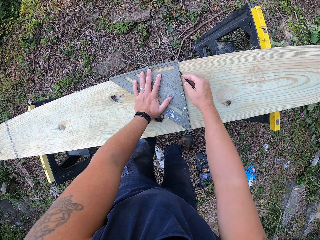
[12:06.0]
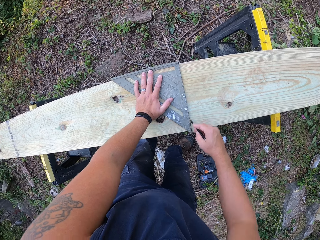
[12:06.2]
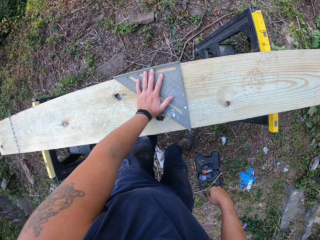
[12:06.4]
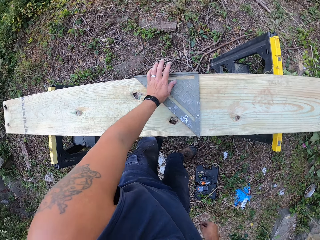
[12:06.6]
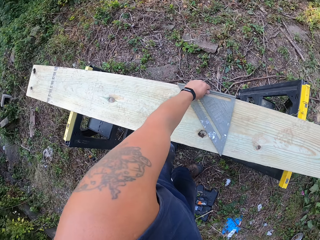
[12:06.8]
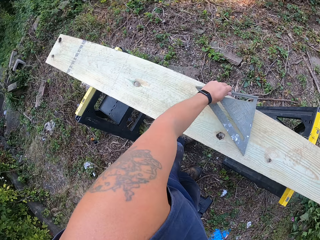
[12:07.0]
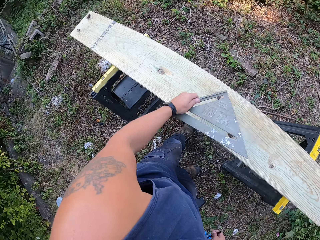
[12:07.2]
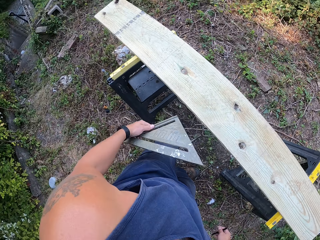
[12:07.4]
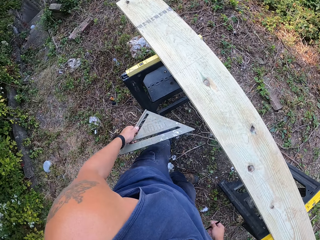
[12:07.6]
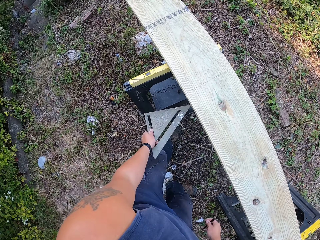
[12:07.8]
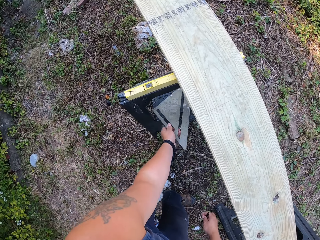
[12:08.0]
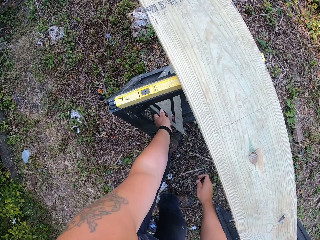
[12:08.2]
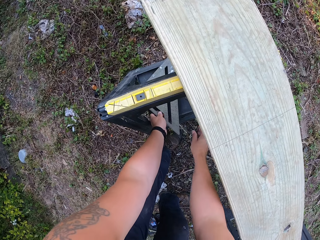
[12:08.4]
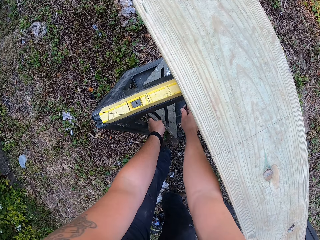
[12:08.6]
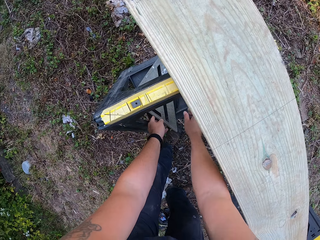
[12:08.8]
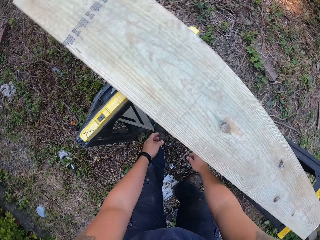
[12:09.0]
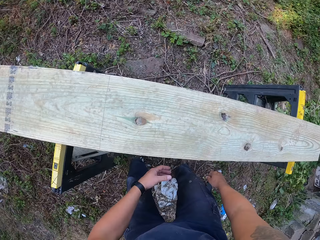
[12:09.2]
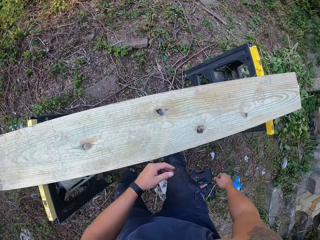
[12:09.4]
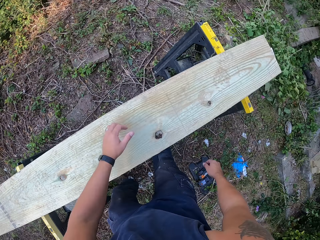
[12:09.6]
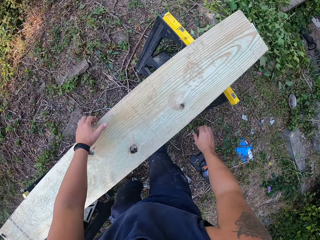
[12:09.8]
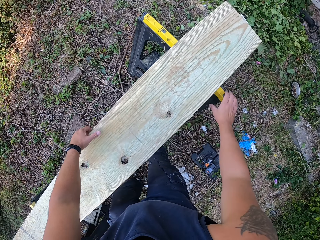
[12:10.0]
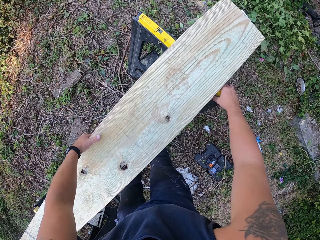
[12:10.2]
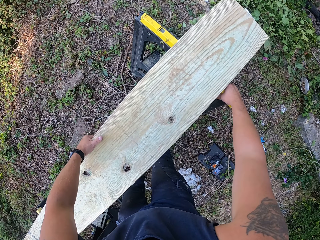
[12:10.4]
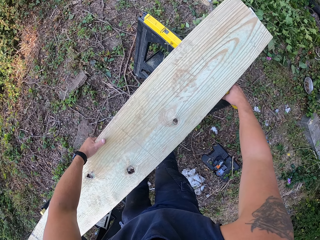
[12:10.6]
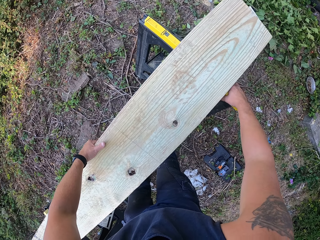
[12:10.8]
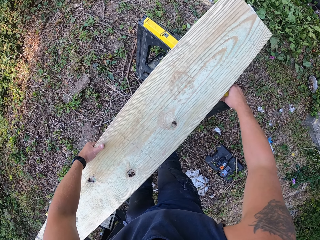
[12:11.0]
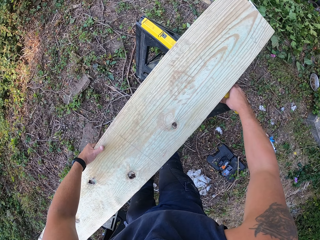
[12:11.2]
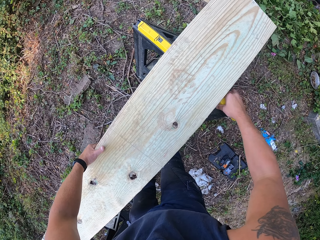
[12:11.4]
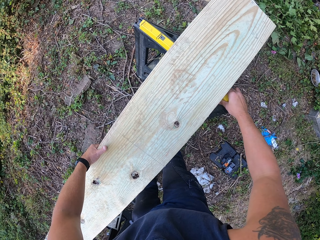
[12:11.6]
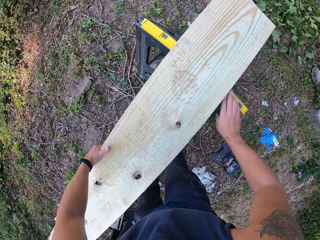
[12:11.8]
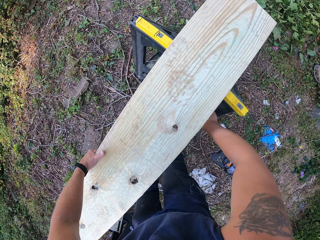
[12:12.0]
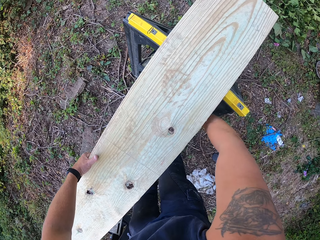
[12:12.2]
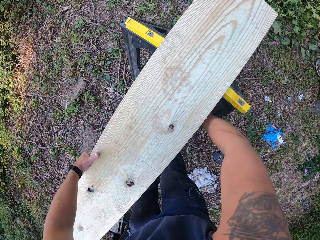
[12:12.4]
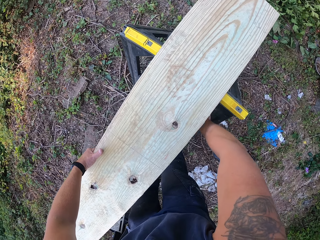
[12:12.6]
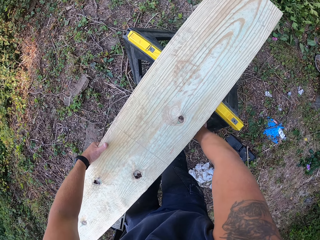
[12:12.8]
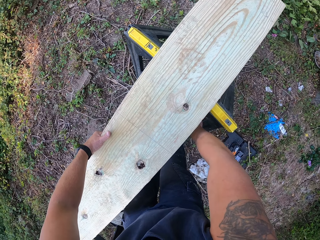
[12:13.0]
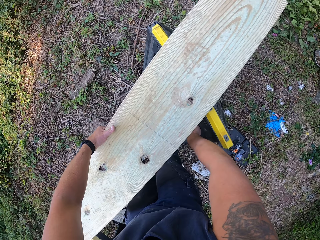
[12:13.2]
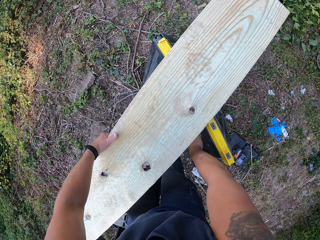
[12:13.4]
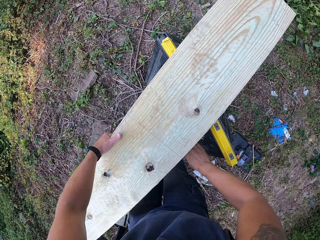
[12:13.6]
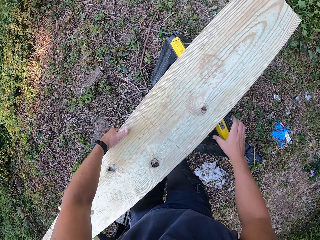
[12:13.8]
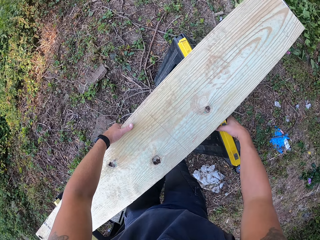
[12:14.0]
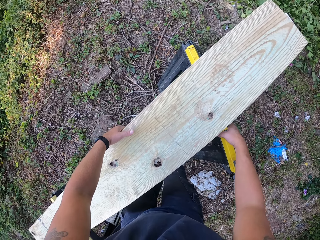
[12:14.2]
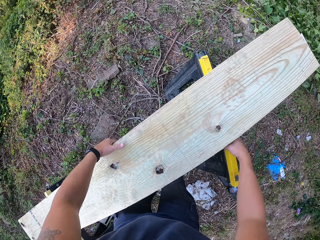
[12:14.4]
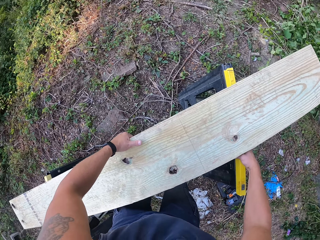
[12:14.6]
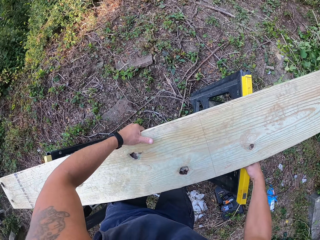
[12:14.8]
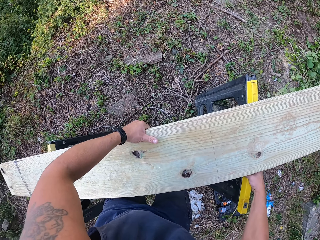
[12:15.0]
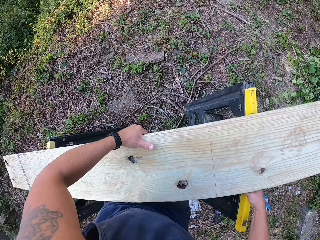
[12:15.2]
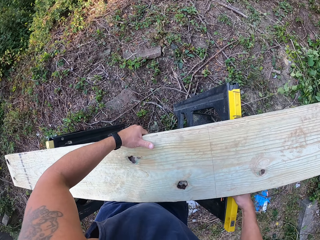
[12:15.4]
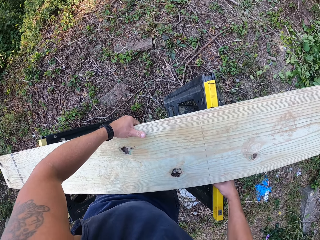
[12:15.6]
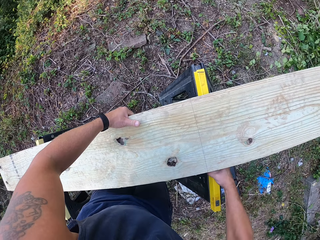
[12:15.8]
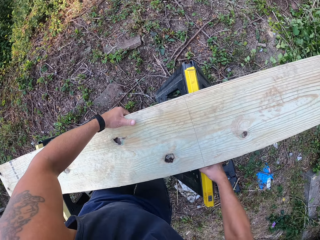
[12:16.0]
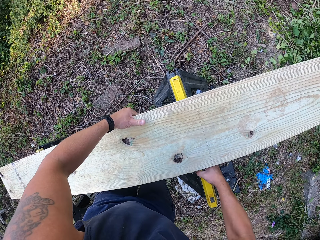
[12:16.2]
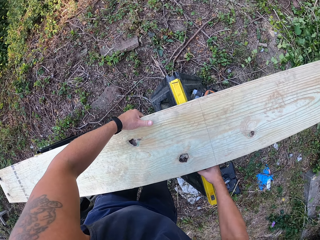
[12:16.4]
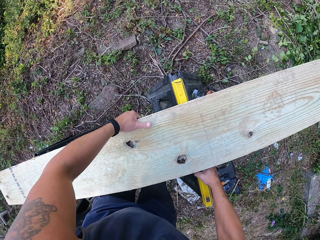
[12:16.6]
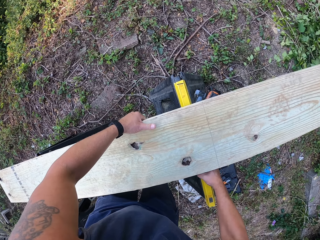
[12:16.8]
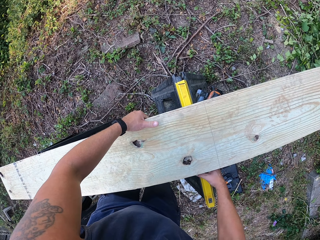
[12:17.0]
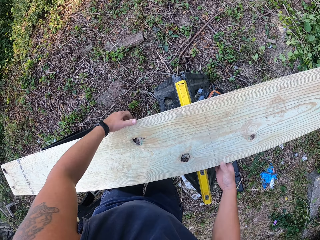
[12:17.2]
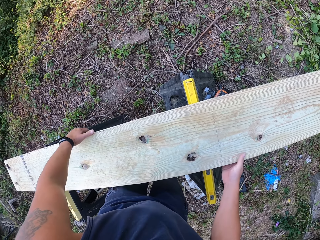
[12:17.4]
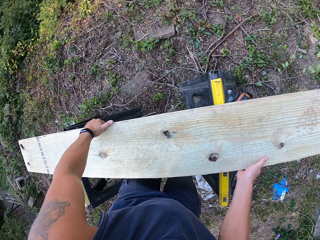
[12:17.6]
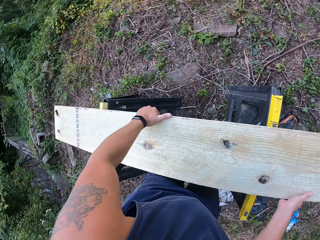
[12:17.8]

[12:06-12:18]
The camera wearer holds the speed square. He removes the set square from the other wood on the lift with his left hand. He drops the set square on a step on the lift with his left hand. He drops the pencil beside the set square on the step on the lift with his right hand. He adjusts the lift with his right hand and carries the other wood on the lift with his left hand. He twists the rake with his right hand. He holds the wood.

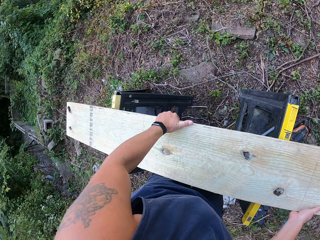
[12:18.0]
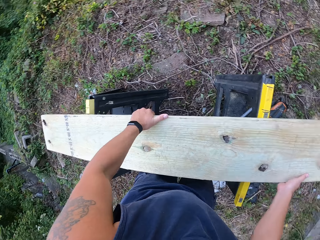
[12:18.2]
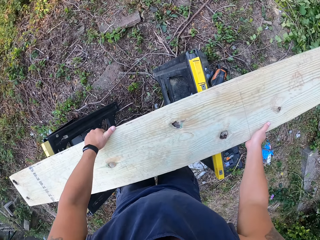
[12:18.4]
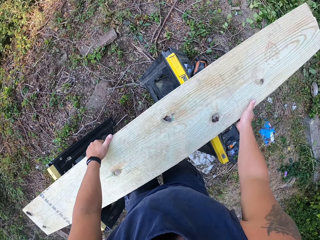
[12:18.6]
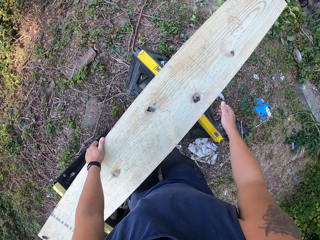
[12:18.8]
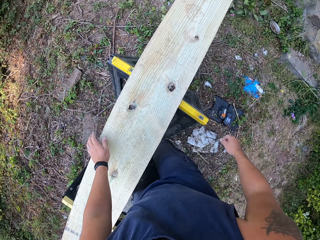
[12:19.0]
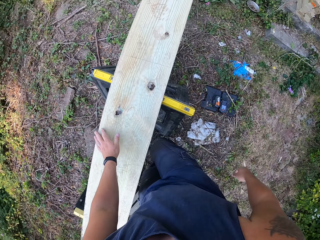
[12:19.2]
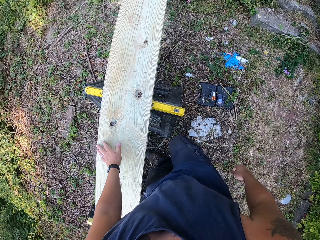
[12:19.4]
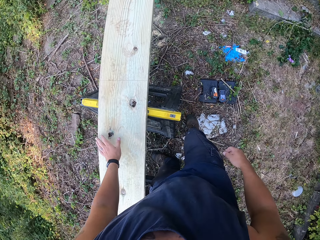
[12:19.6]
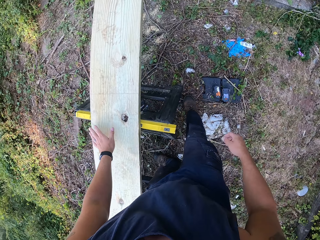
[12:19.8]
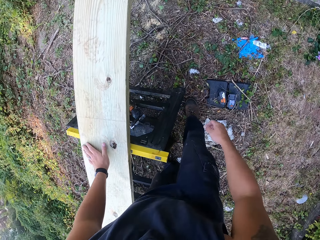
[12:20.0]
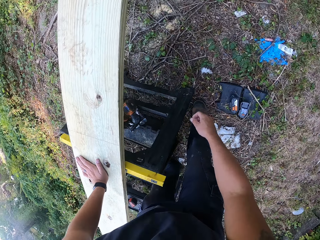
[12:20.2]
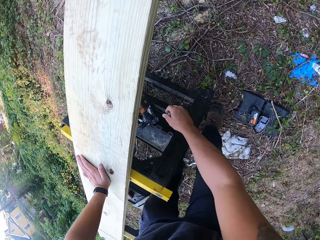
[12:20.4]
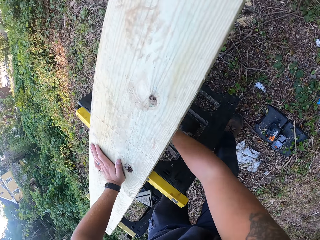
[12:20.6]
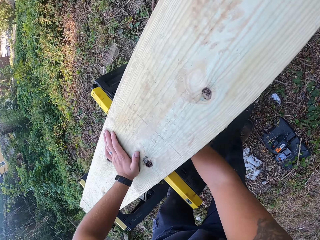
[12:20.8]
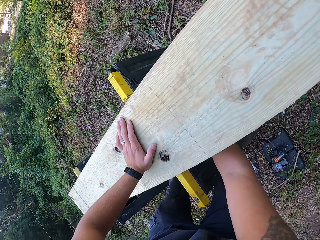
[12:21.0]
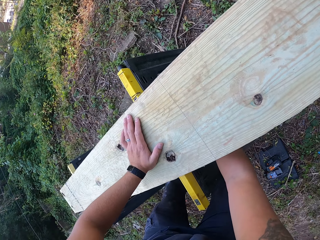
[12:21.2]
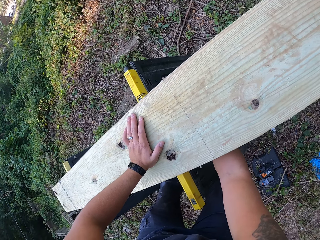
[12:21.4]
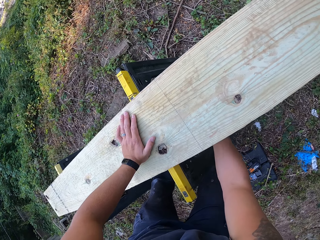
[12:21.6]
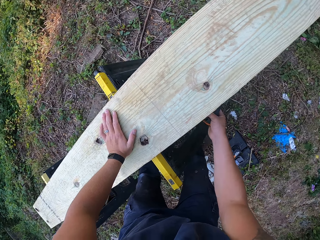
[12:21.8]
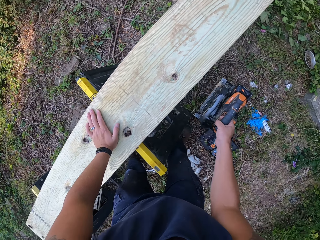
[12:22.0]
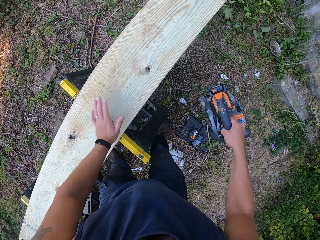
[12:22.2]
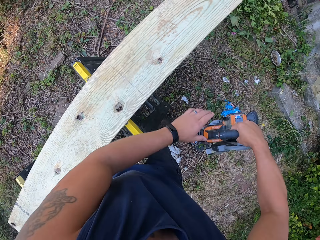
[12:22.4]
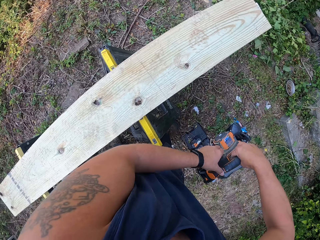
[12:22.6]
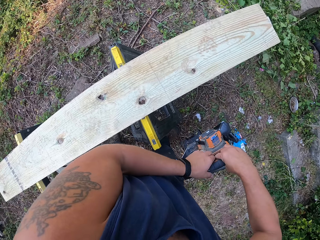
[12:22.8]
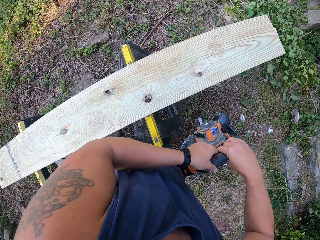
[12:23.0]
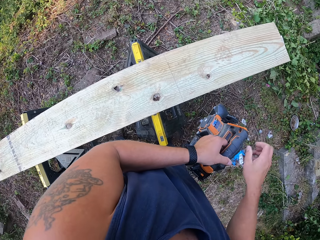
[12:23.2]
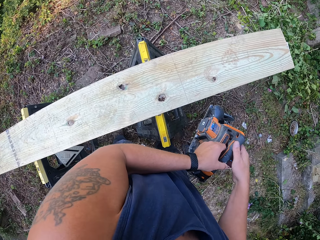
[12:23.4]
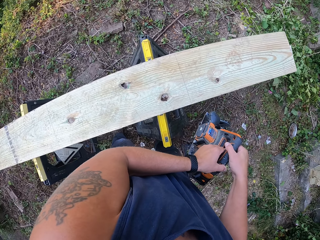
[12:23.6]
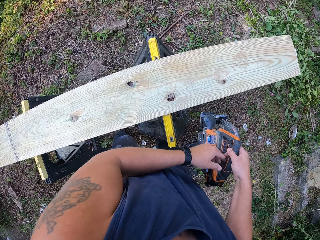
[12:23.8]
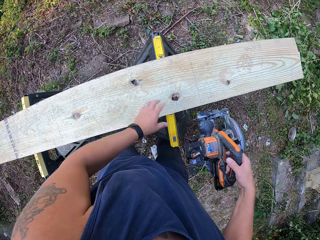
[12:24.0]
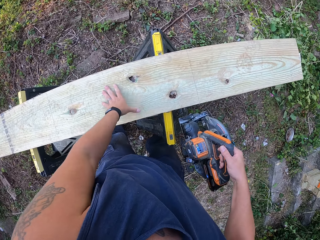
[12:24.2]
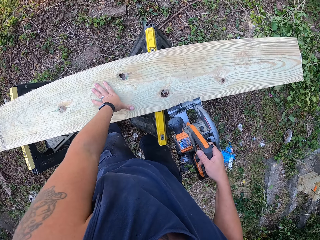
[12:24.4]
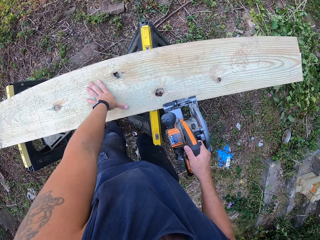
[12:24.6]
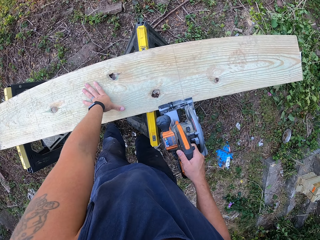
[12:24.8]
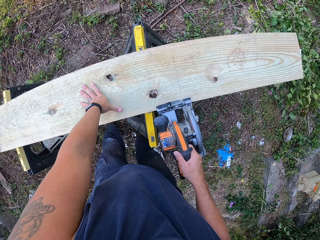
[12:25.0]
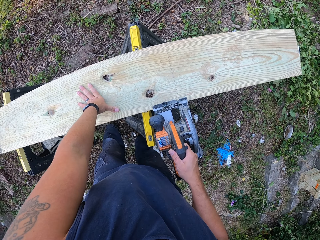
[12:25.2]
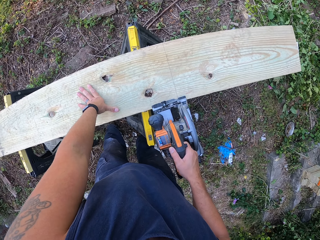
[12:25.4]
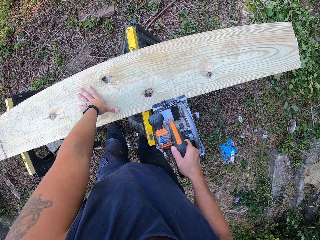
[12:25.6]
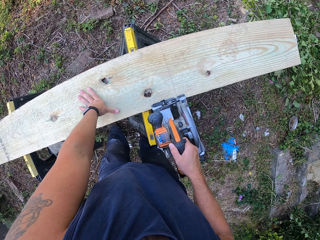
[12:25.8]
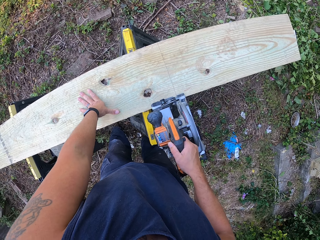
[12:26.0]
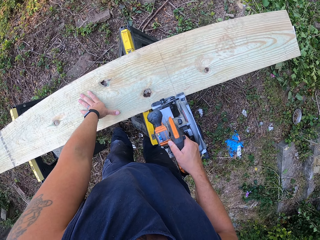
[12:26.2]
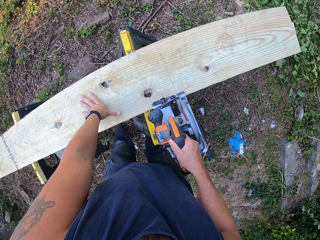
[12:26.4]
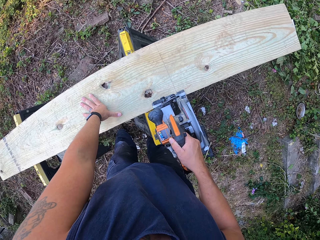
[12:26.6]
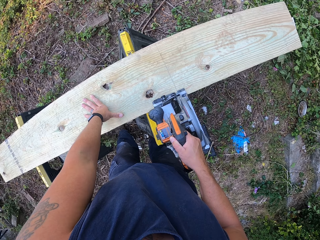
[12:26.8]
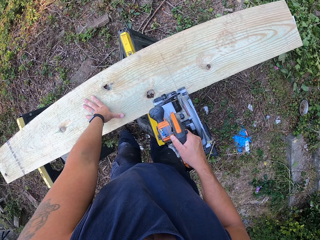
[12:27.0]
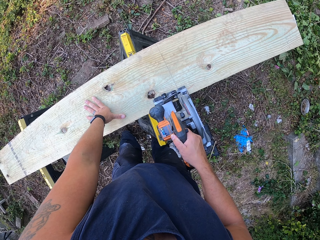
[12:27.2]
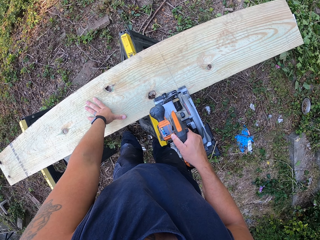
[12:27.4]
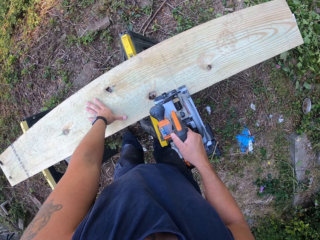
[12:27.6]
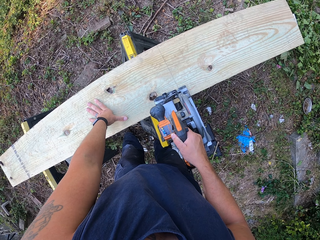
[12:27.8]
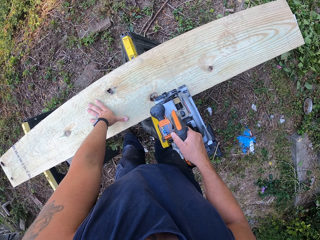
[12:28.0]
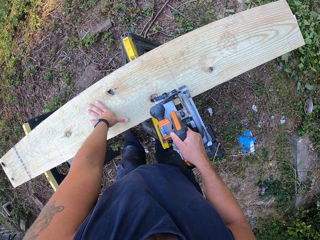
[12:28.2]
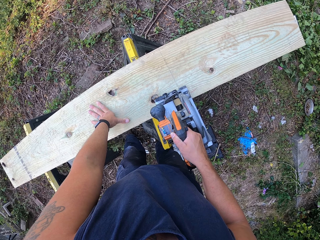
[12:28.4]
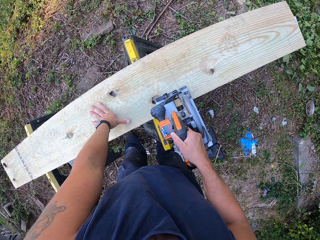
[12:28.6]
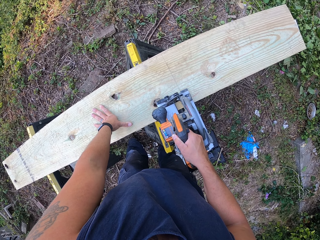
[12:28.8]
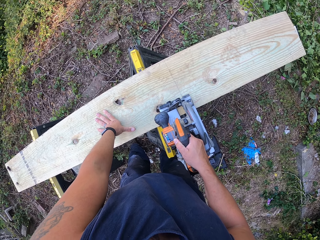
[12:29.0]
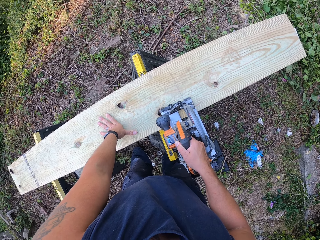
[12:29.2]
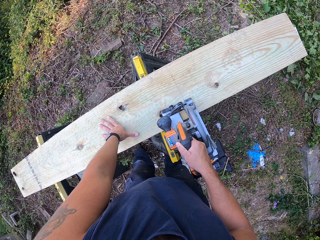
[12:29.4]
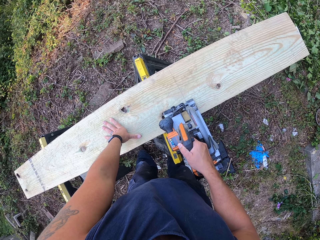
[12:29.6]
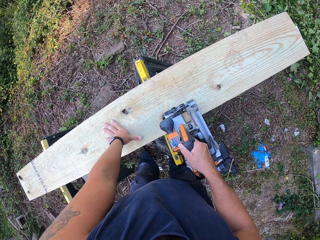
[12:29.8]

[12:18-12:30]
The camera wearer adjusts the other wood on the lift with both hands. He carries the circular saw from the lift with his right hand. He picks up the jig saw. He holds the circular saw in his right hand with his left hand. He holds it again. He places the circular saw on the other wood on the lift with his right hand. He cuts the other wood on the lift with the circular saw in his right hand.
